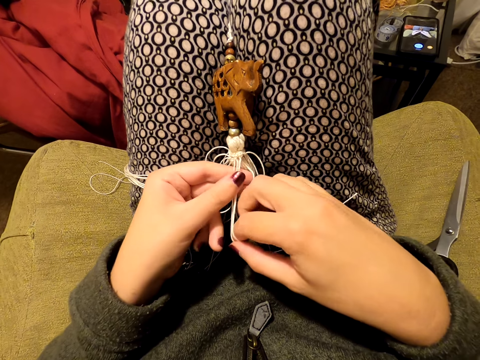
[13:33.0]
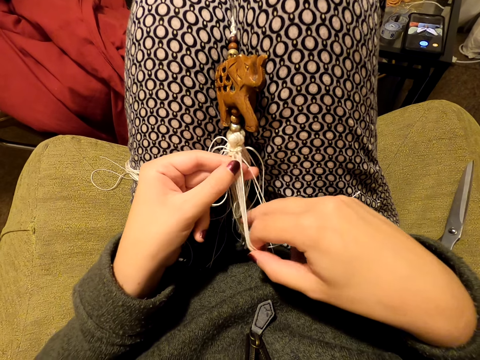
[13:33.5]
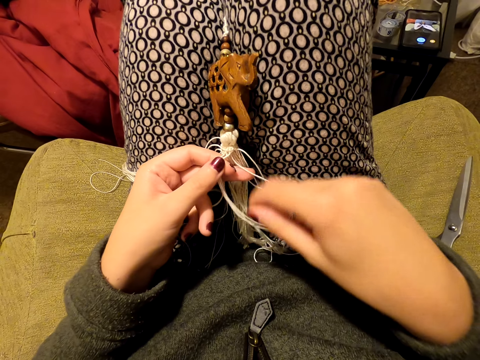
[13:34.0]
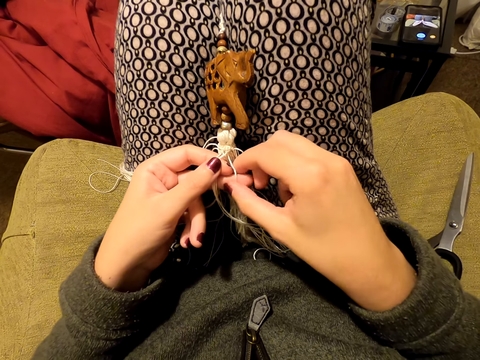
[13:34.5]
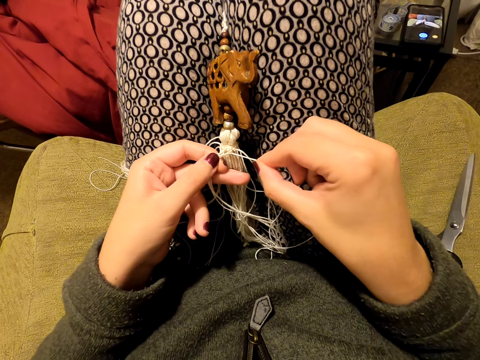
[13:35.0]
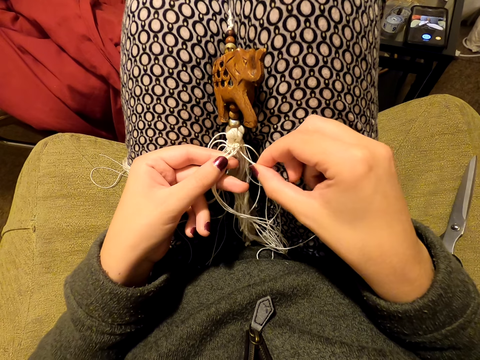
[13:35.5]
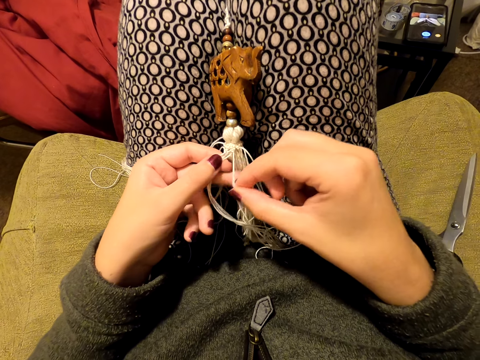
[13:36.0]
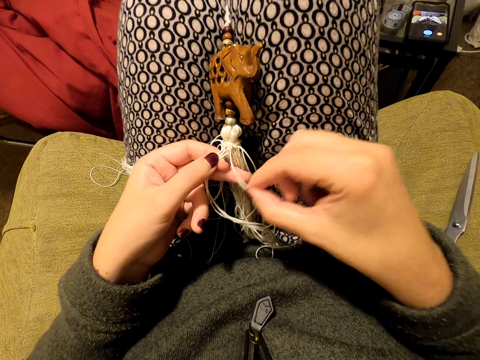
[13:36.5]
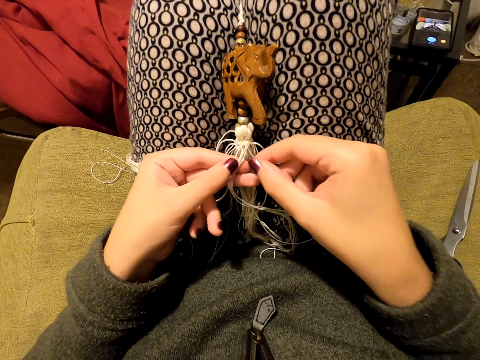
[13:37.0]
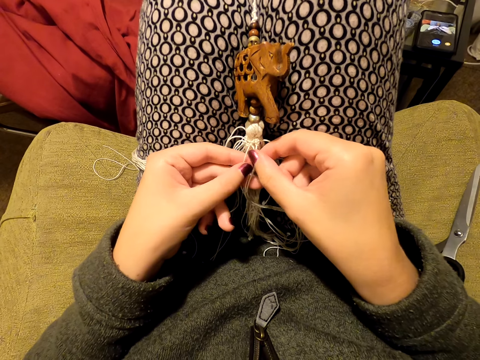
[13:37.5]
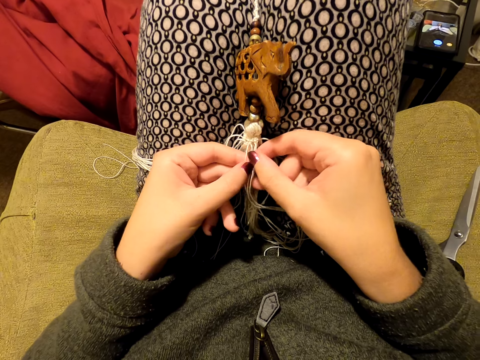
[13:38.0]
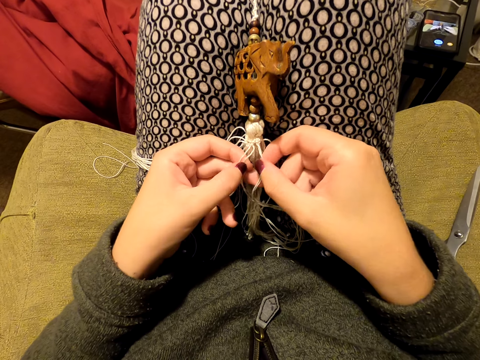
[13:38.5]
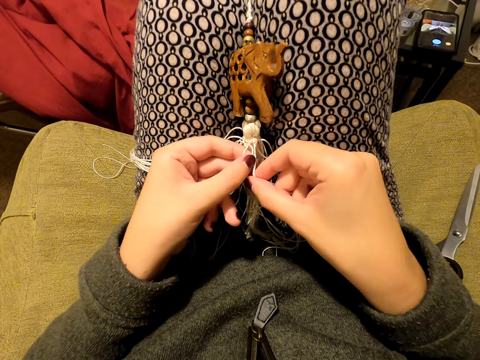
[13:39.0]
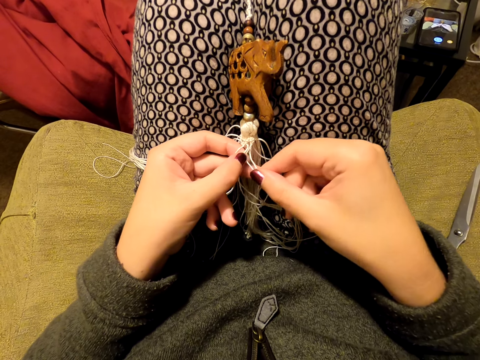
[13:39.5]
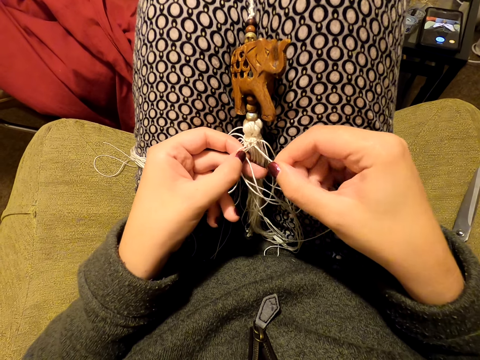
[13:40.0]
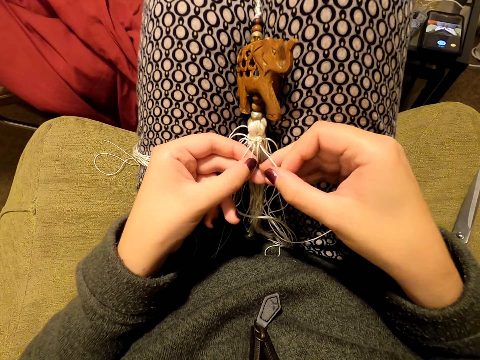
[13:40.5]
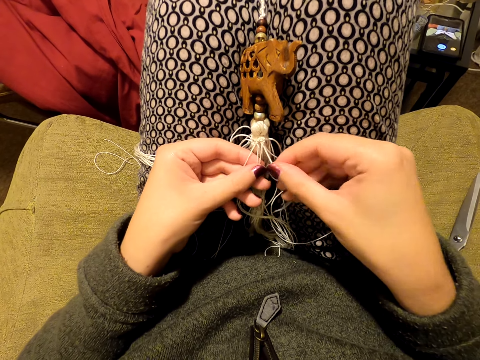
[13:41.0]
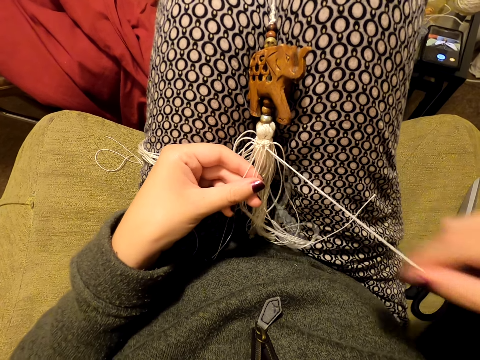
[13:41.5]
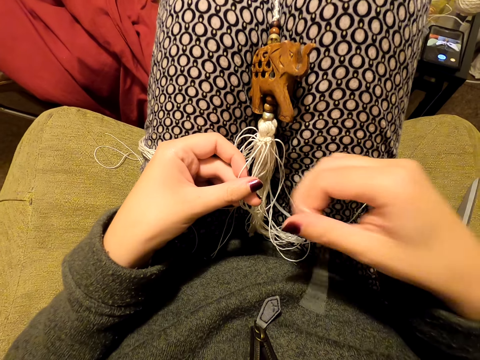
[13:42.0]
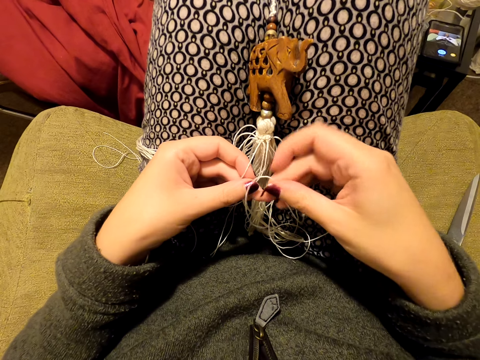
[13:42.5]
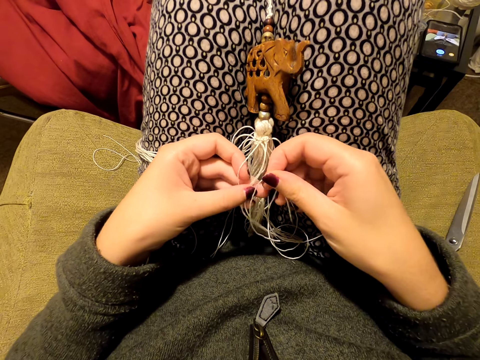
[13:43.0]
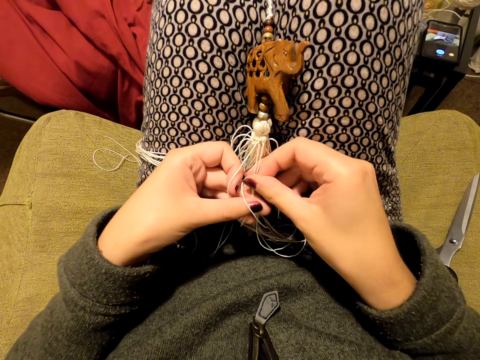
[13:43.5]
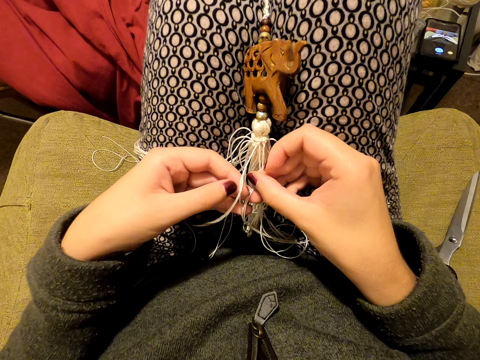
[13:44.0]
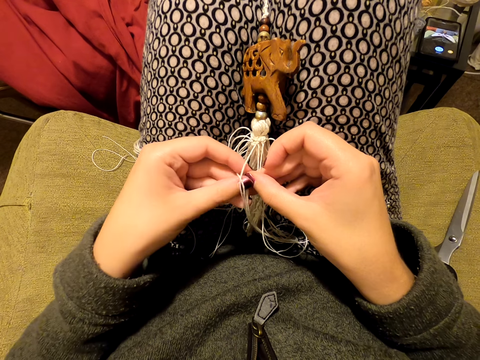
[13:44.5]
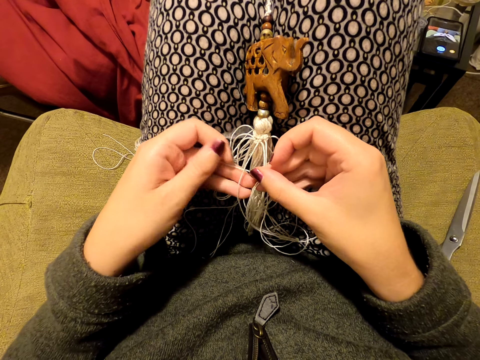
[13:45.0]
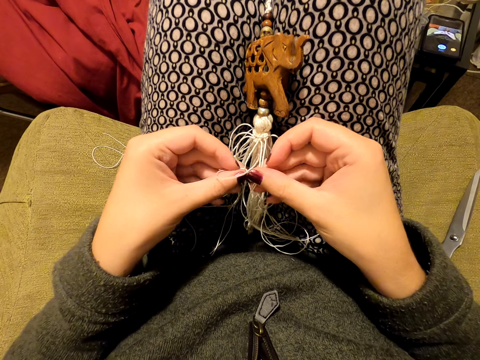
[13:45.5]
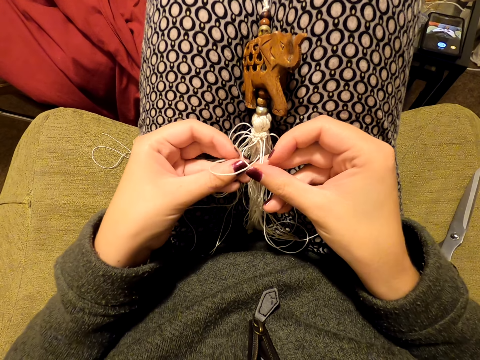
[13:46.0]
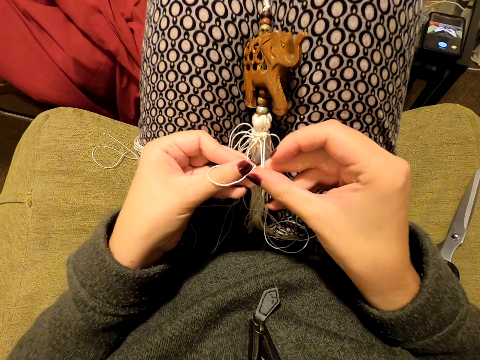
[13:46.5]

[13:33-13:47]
The camera wearer switches the thread to the other hand. She stretches the thread. She picks the thread. She tightens the knot. She switches the thread to the other hand. She puts the thread on her leg. She switches the thread to the other hand. She separates the thread. She knits a tassel decoration with both hands.

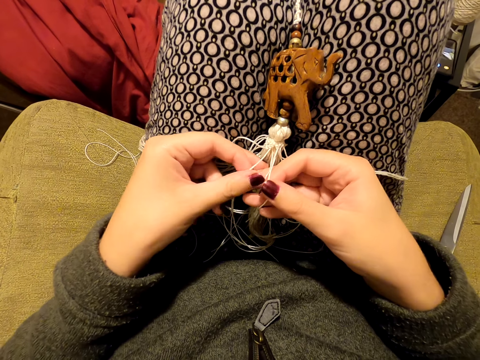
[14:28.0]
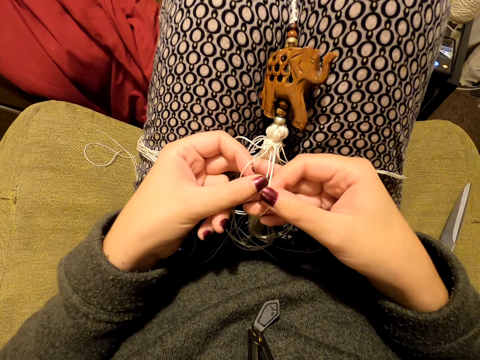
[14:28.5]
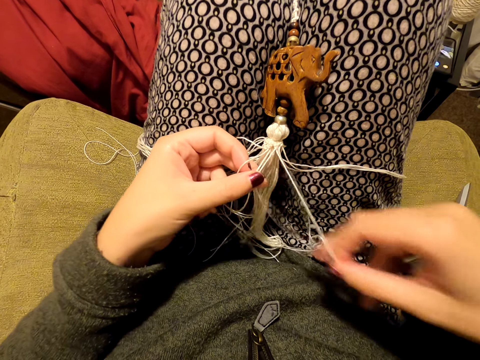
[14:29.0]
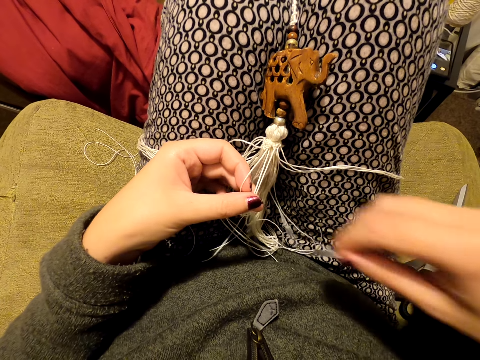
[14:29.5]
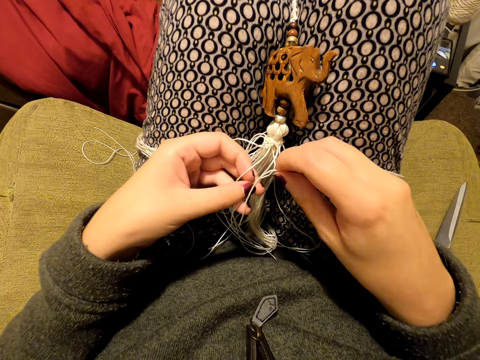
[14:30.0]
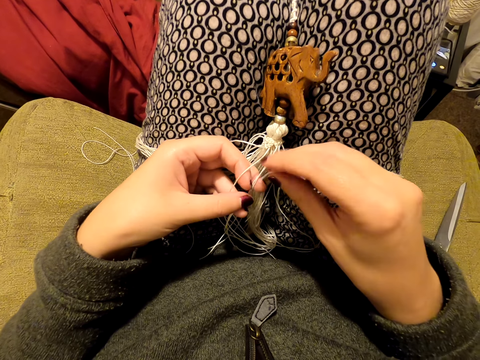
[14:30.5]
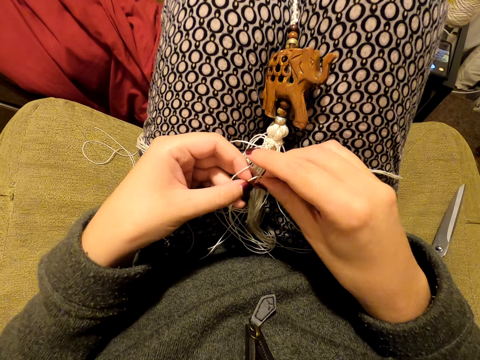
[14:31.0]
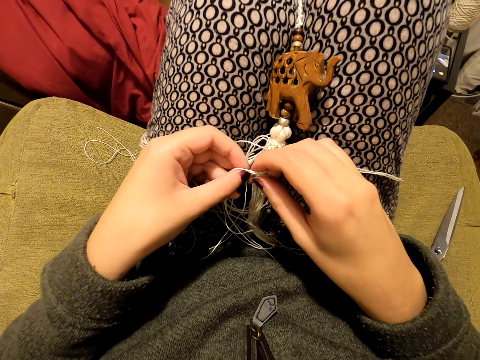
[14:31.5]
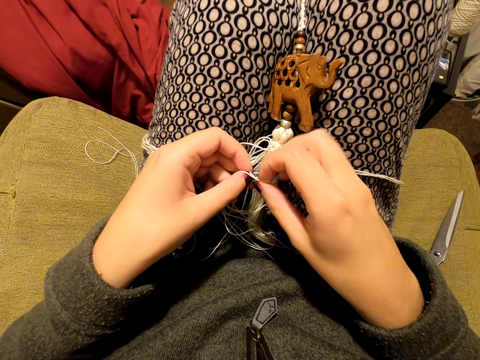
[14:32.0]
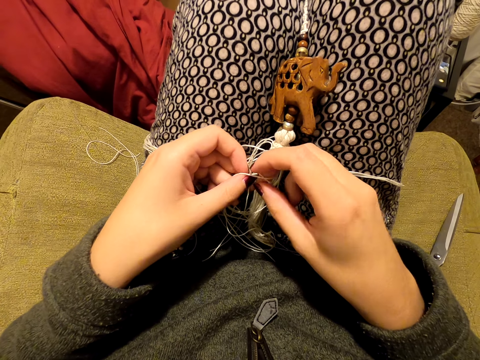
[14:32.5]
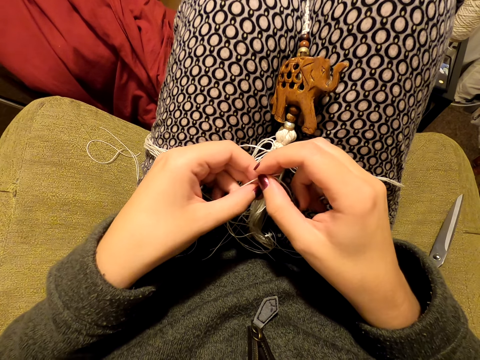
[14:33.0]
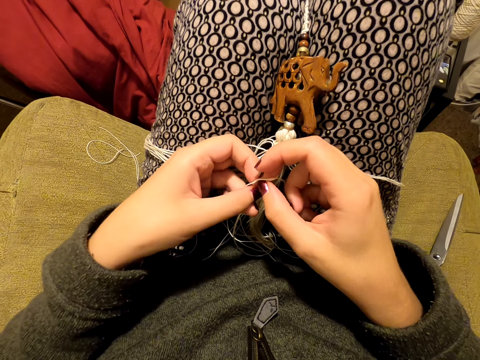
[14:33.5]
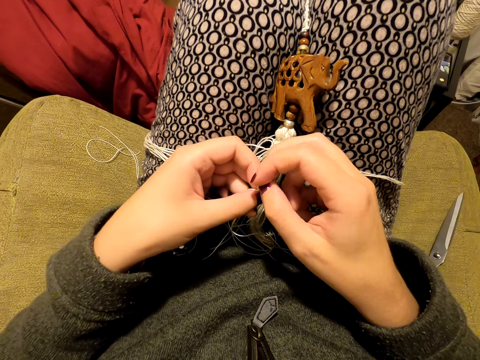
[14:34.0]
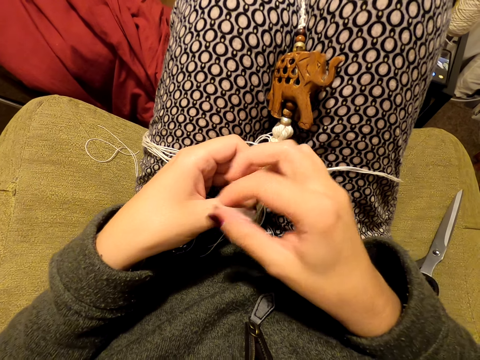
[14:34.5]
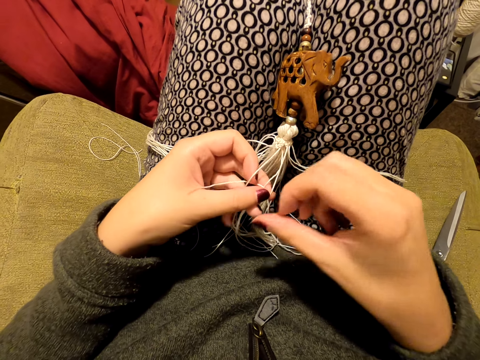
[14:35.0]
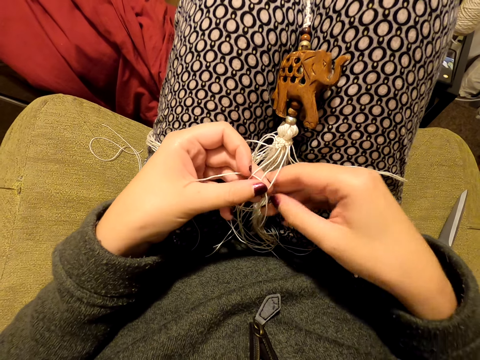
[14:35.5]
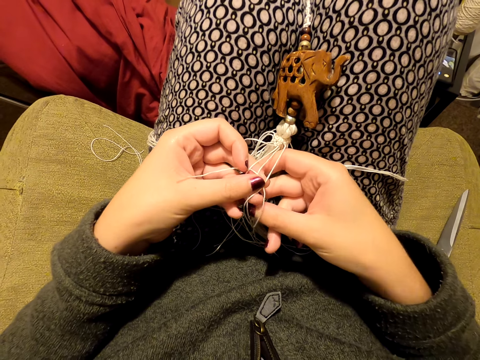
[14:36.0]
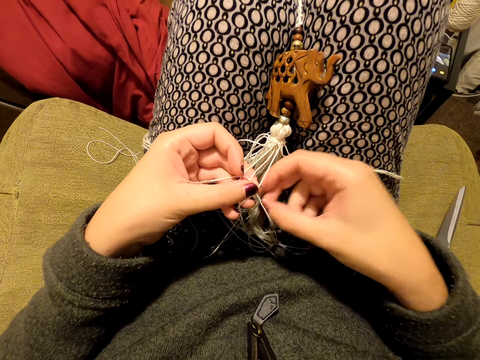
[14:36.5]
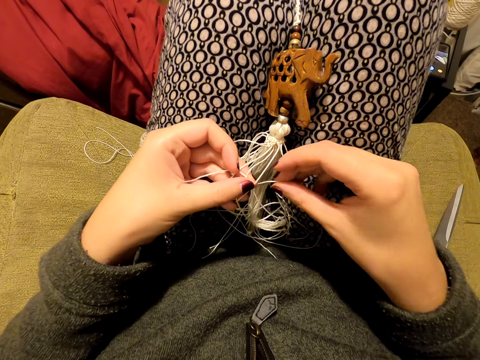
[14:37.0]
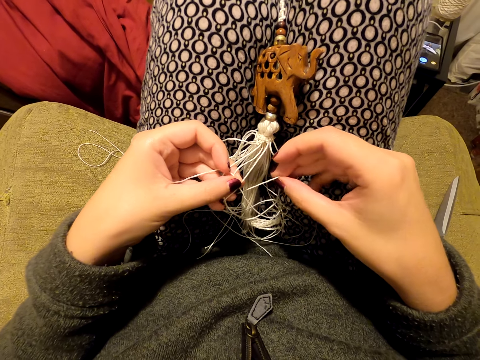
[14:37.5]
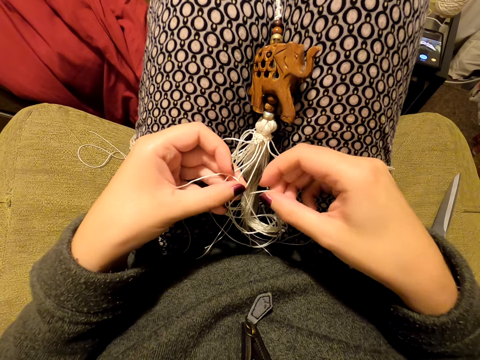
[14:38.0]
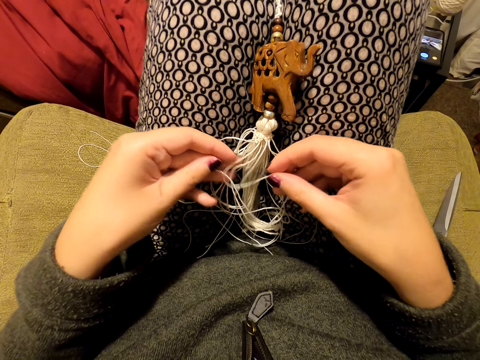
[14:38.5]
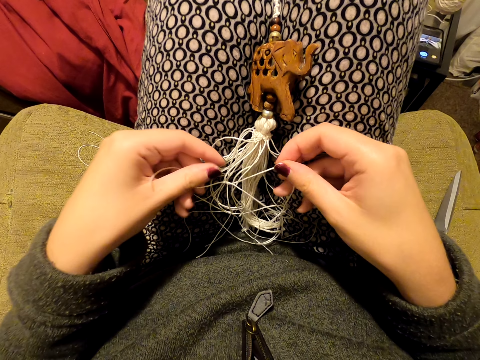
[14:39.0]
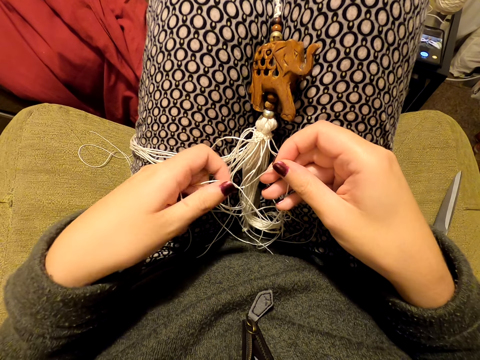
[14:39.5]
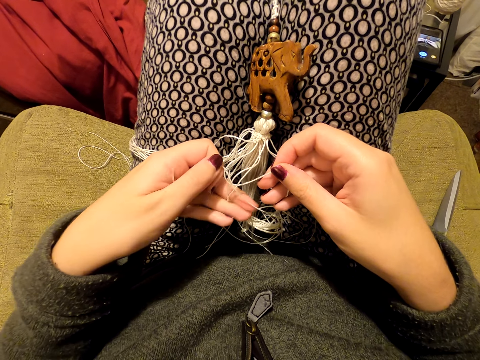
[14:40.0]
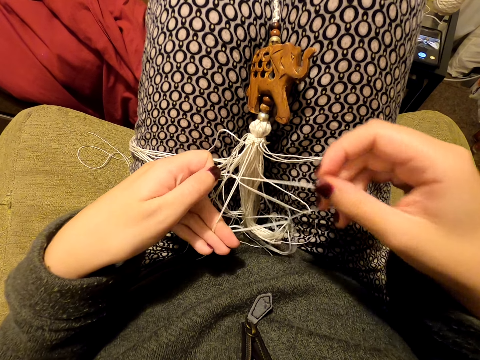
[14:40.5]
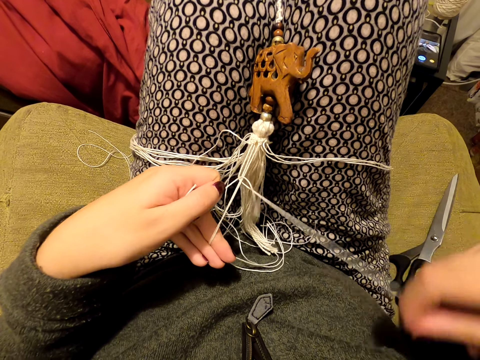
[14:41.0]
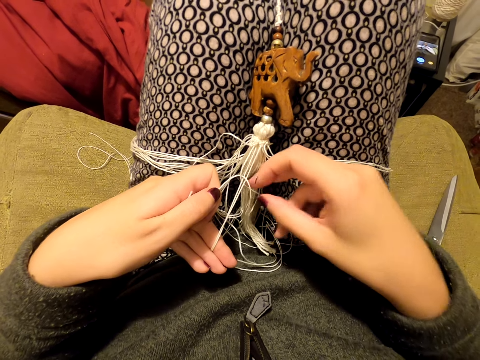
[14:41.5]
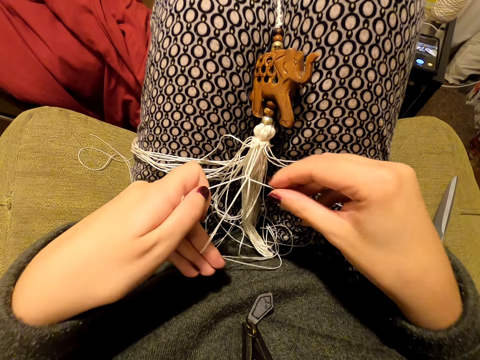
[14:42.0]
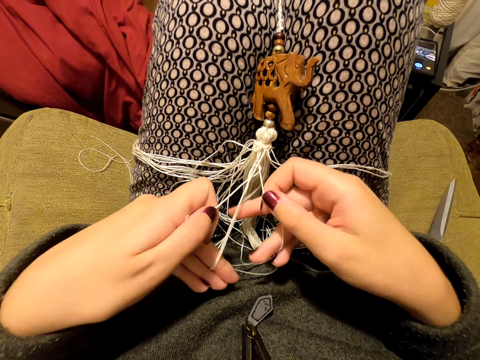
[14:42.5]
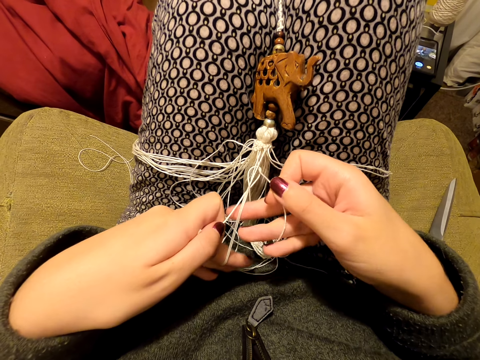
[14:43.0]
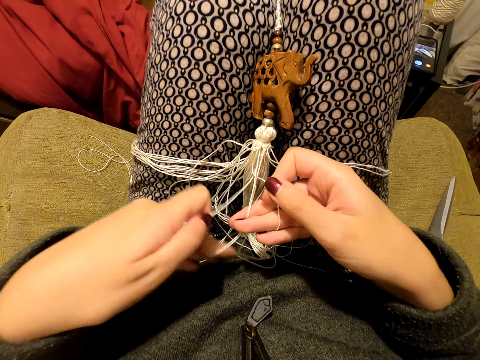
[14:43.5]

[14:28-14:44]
The camera wearer knits a tassel decoration with both hands. She pulls the thread. She puts the thread on her leg. She tightens the knot.
